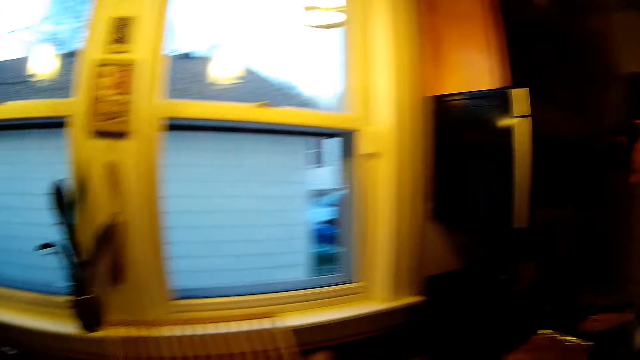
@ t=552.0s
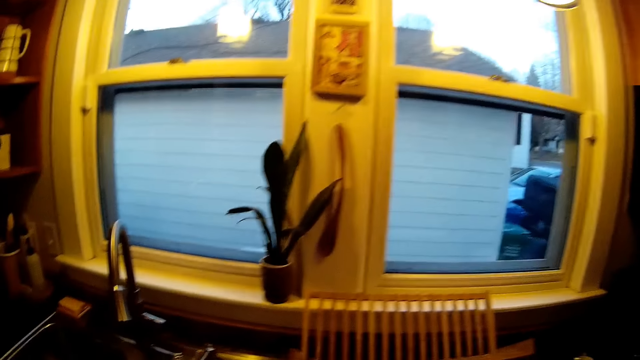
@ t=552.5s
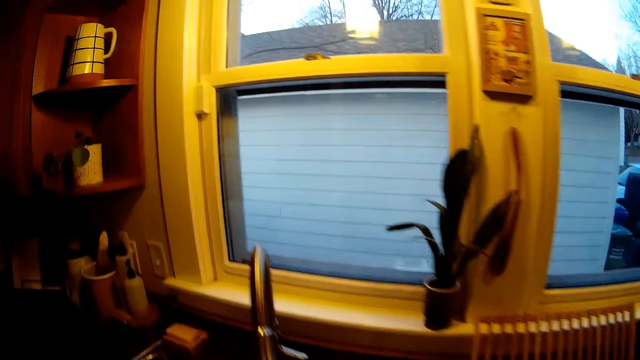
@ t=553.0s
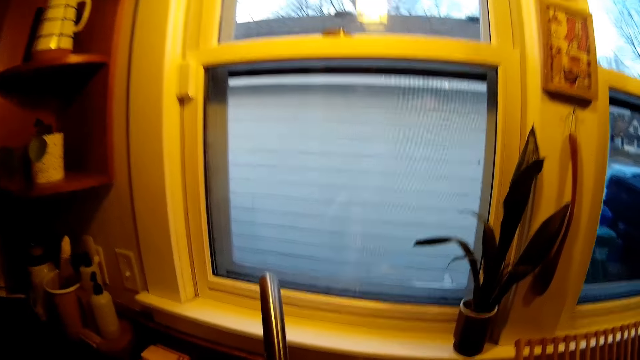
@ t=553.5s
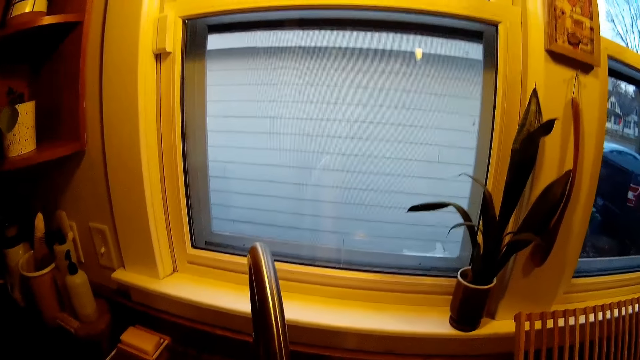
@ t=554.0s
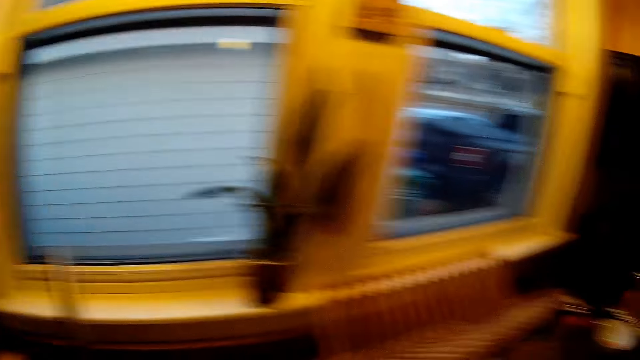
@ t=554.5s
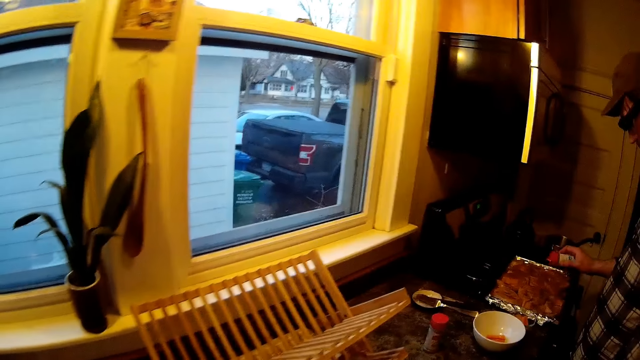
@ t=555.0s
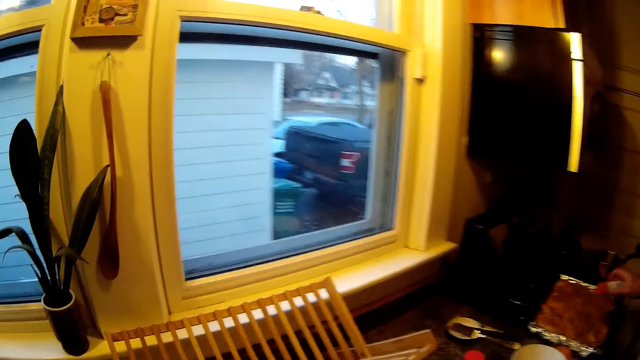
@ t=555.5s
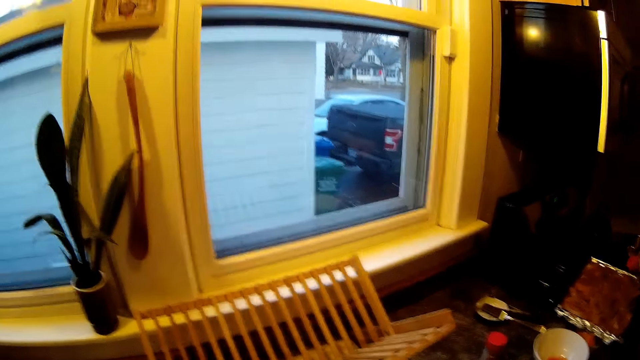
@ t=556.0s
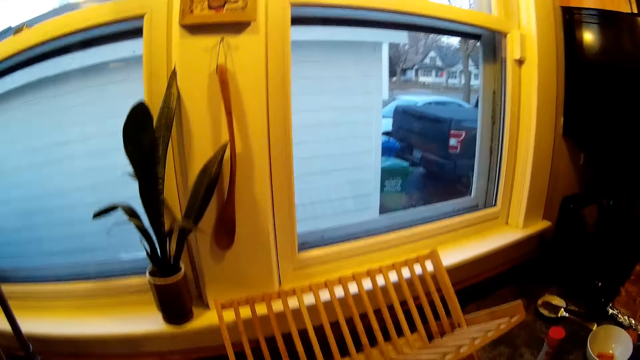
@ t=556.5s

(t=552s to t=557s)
The man seasons the food with seasoning from a bottle in his right hand.

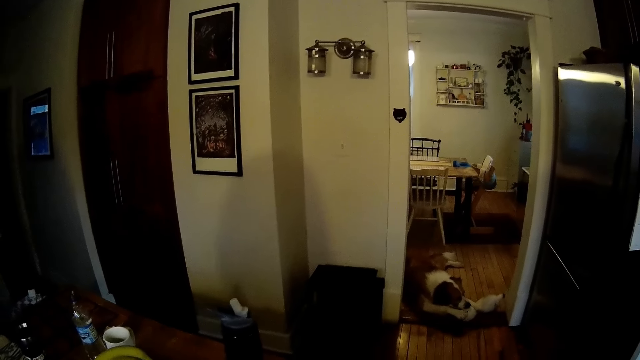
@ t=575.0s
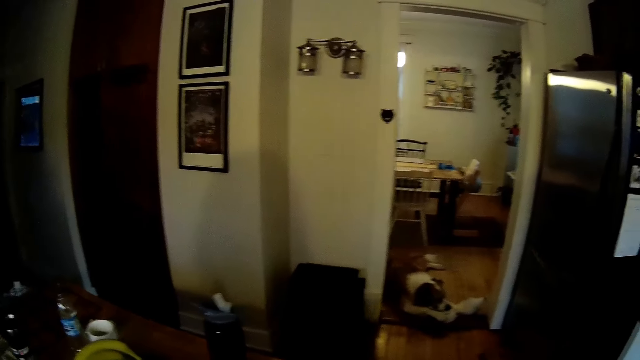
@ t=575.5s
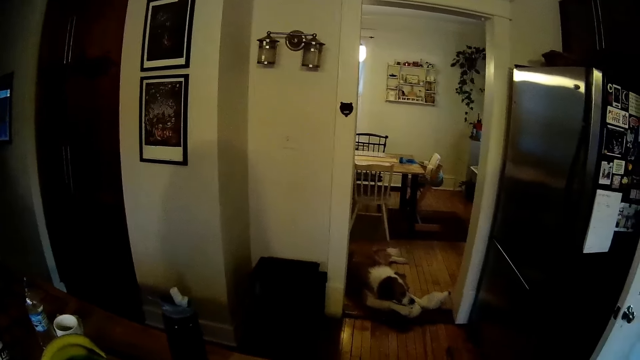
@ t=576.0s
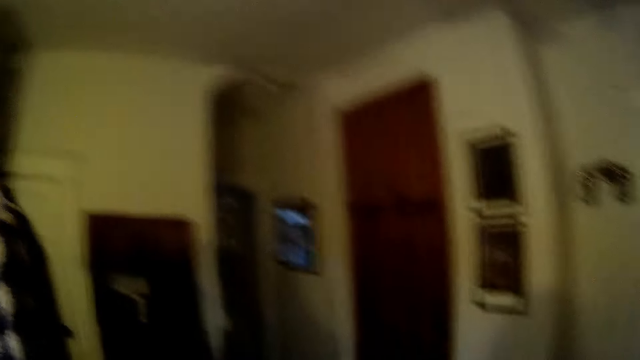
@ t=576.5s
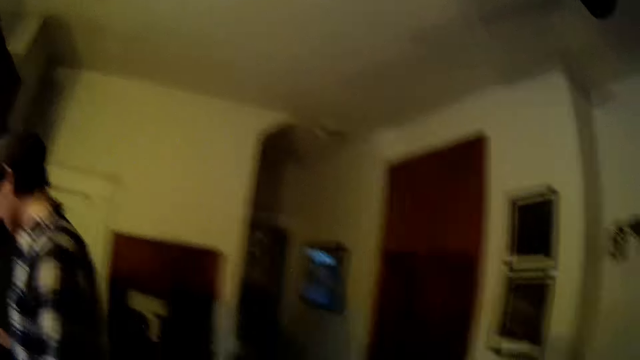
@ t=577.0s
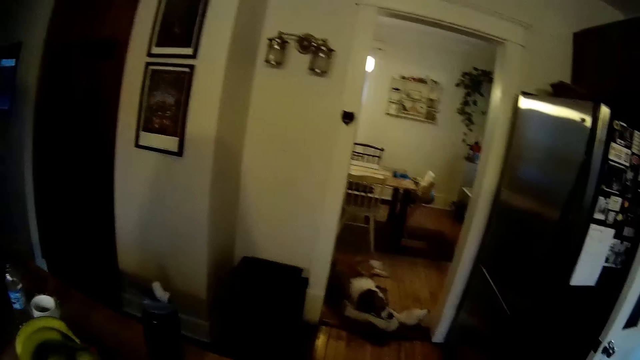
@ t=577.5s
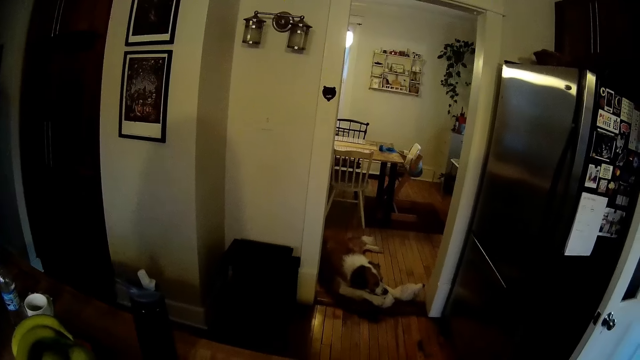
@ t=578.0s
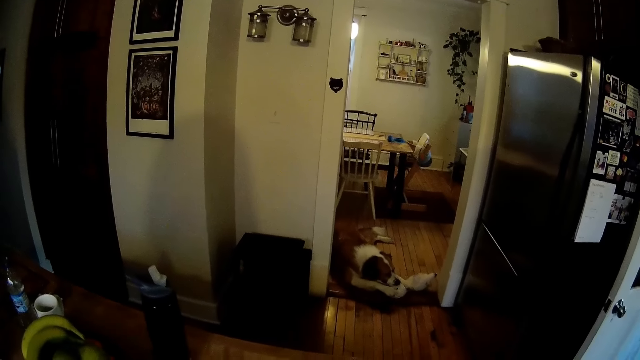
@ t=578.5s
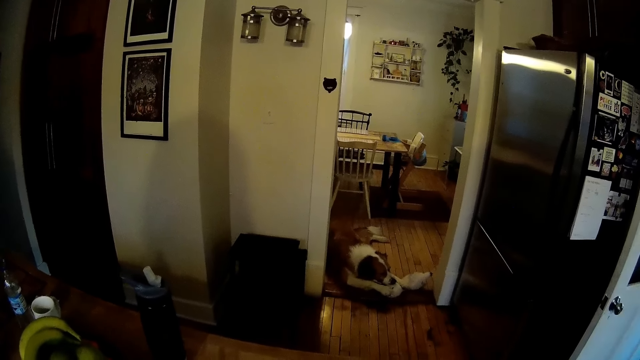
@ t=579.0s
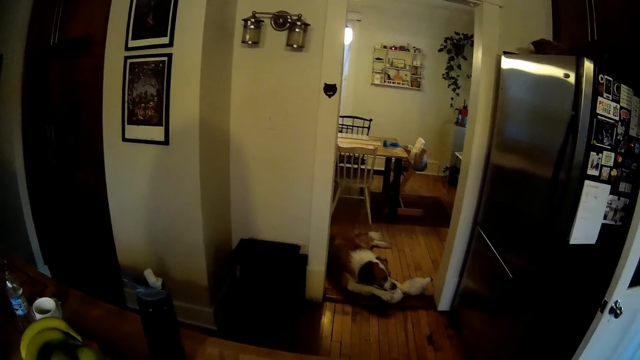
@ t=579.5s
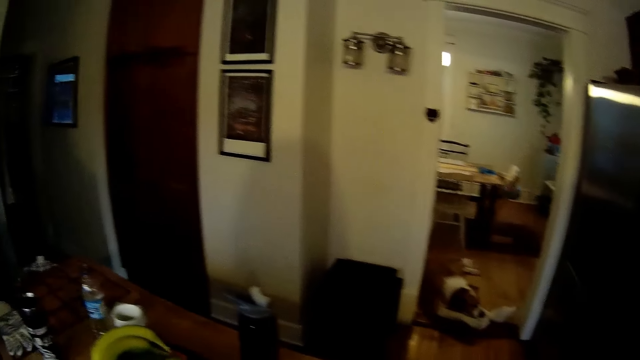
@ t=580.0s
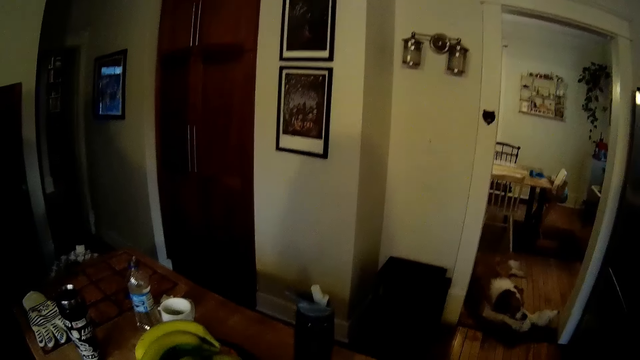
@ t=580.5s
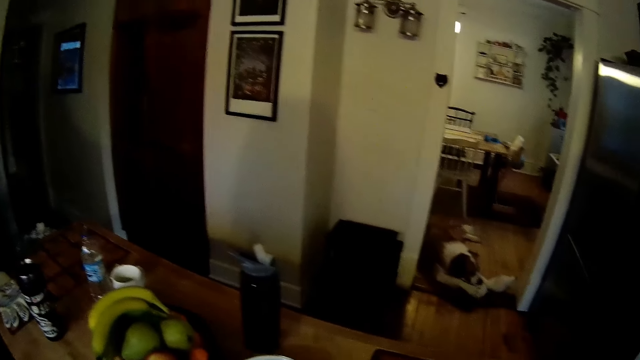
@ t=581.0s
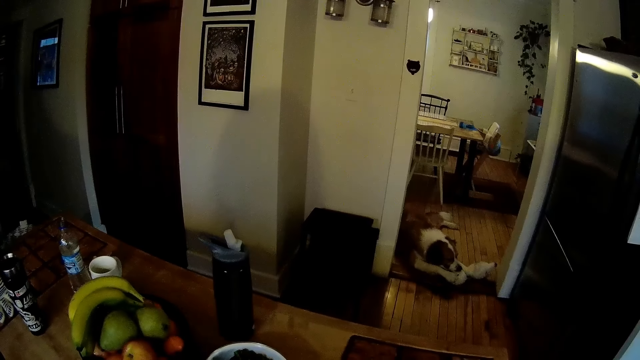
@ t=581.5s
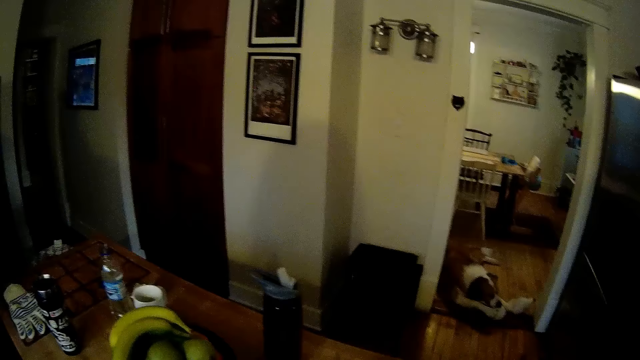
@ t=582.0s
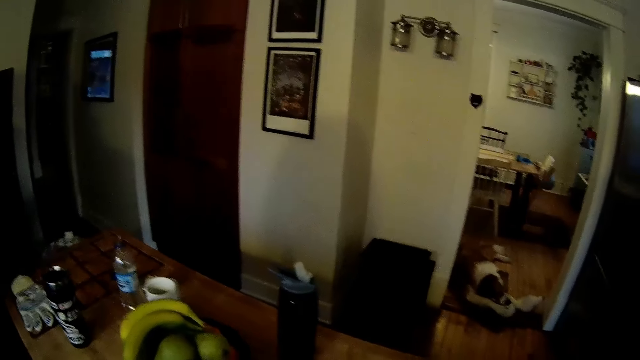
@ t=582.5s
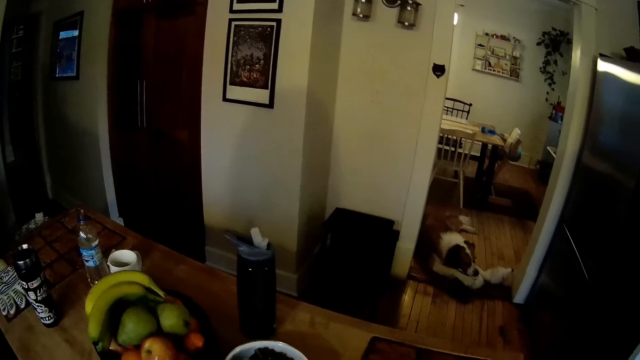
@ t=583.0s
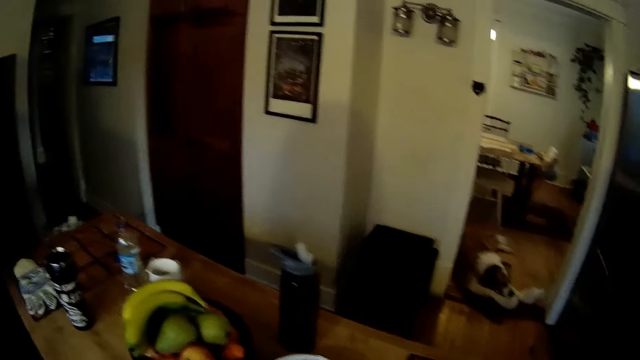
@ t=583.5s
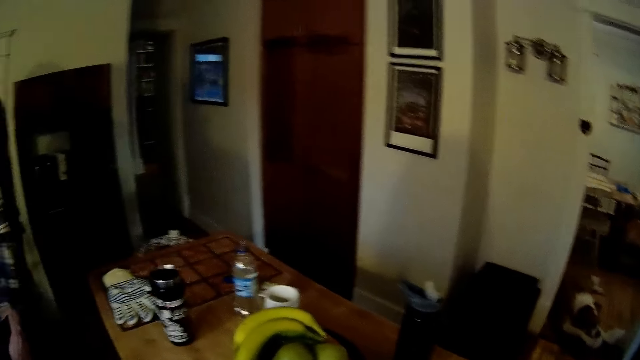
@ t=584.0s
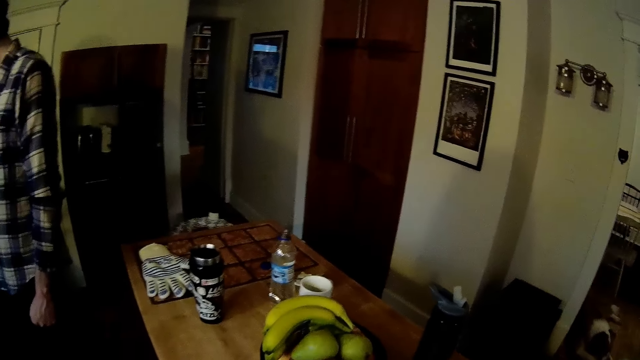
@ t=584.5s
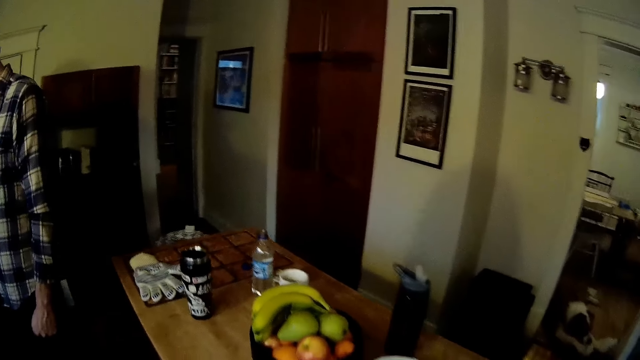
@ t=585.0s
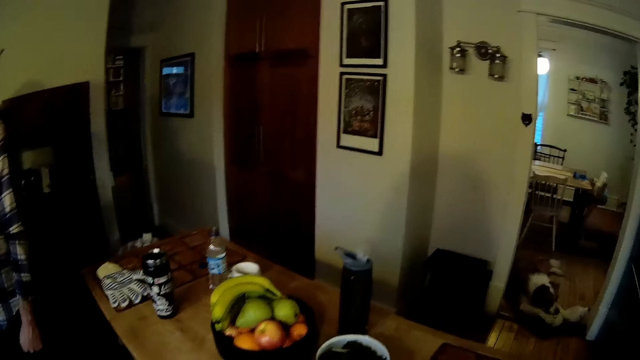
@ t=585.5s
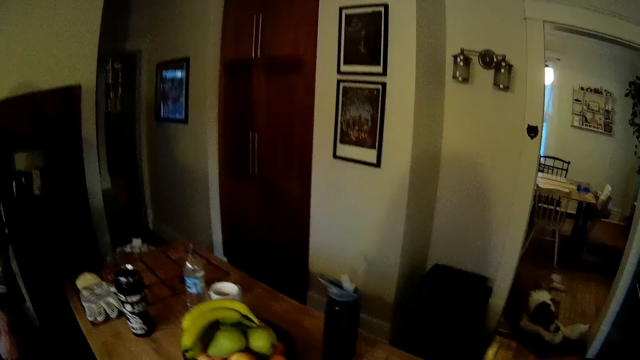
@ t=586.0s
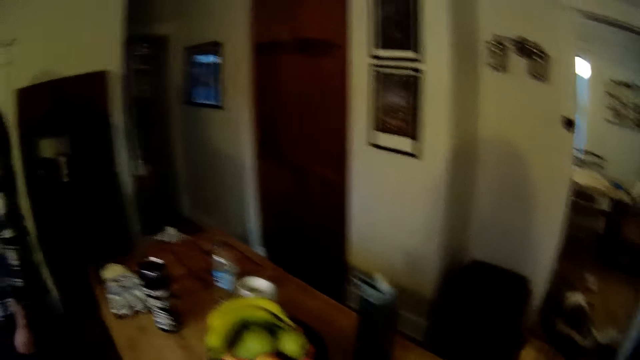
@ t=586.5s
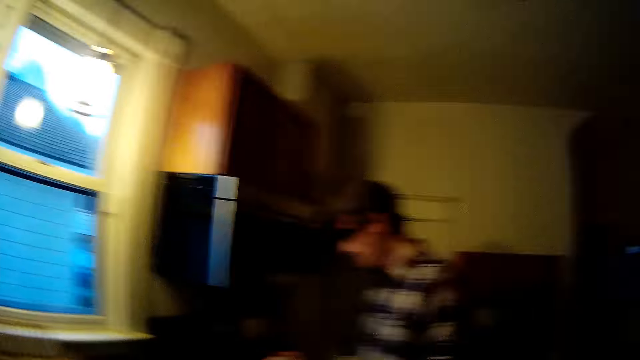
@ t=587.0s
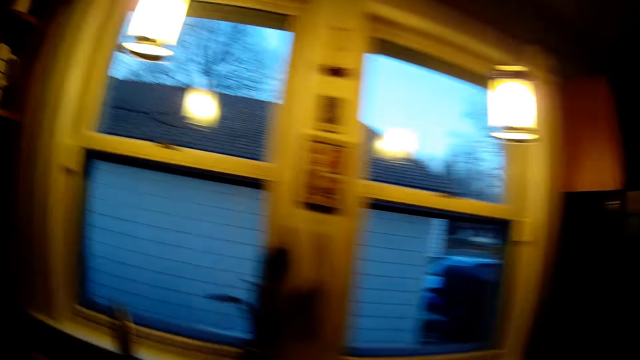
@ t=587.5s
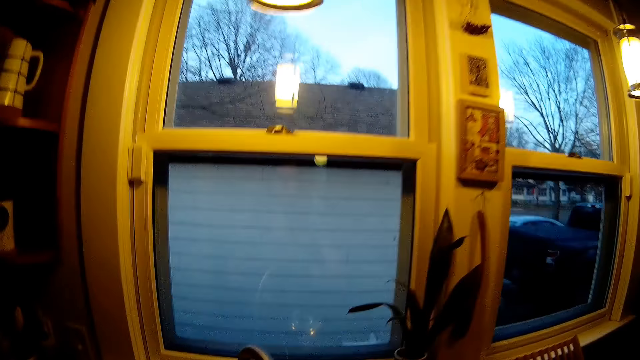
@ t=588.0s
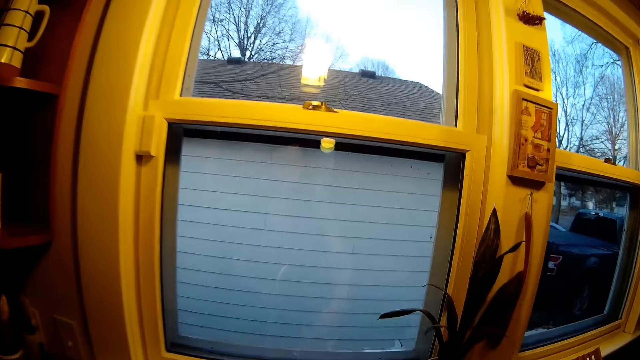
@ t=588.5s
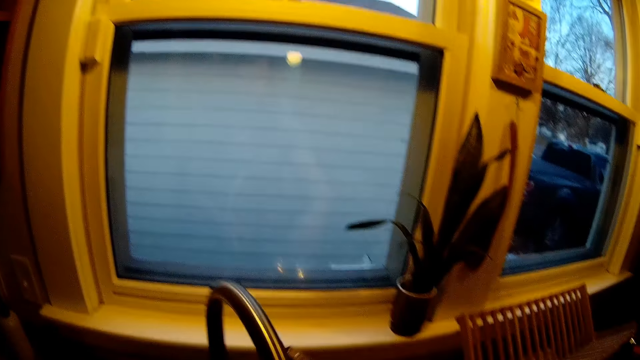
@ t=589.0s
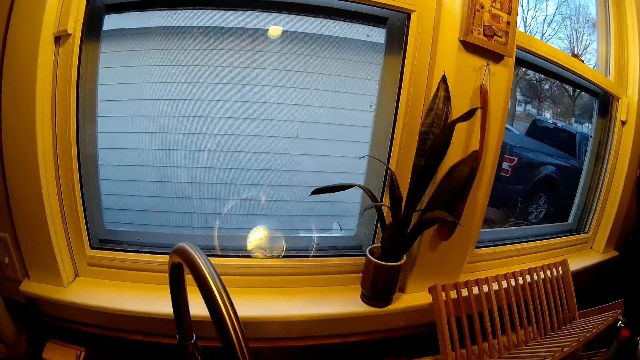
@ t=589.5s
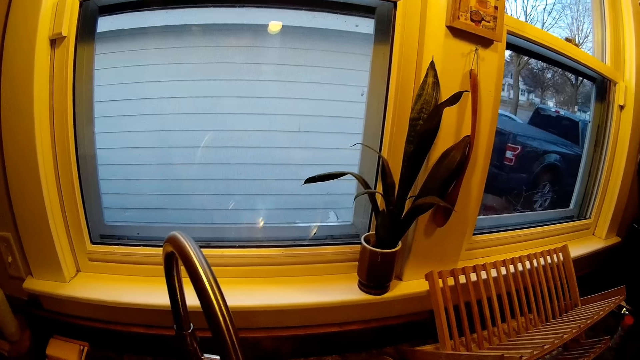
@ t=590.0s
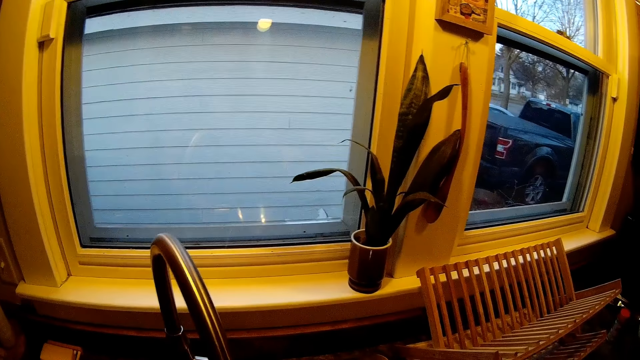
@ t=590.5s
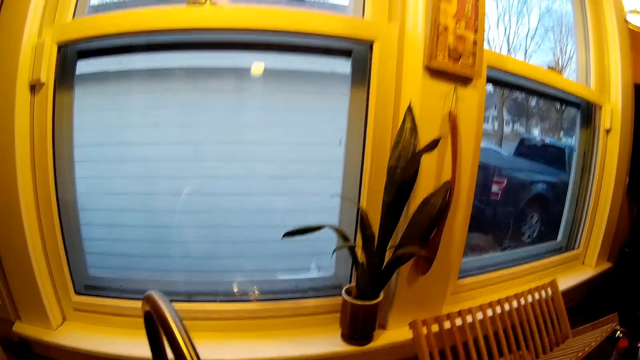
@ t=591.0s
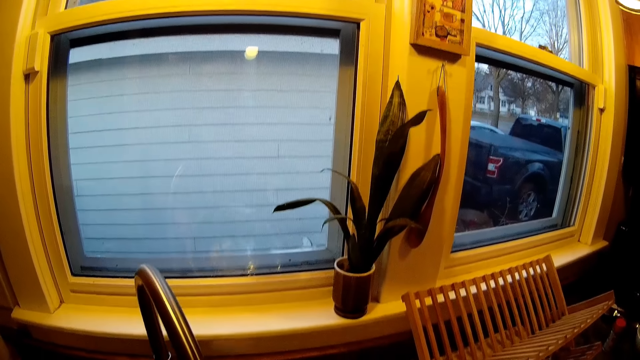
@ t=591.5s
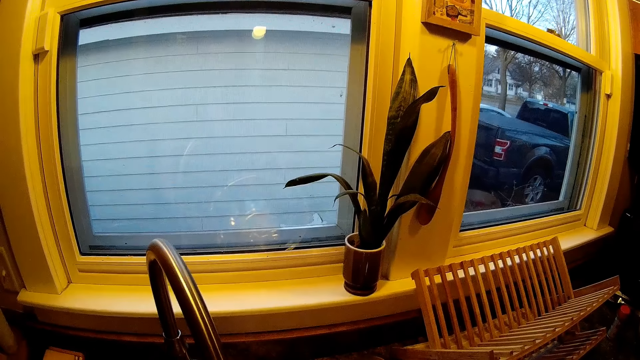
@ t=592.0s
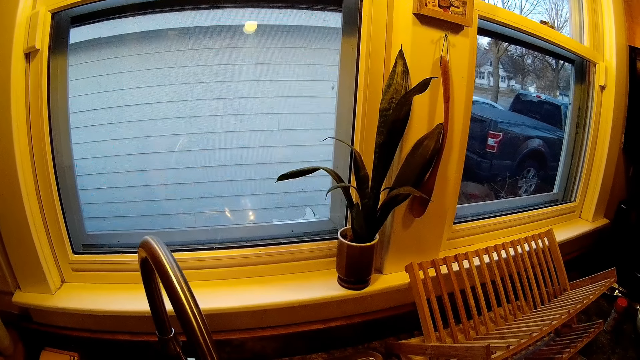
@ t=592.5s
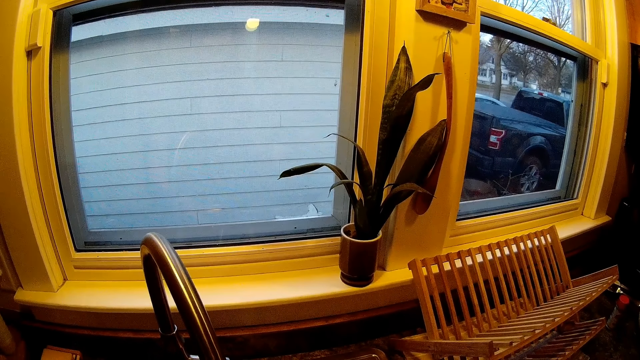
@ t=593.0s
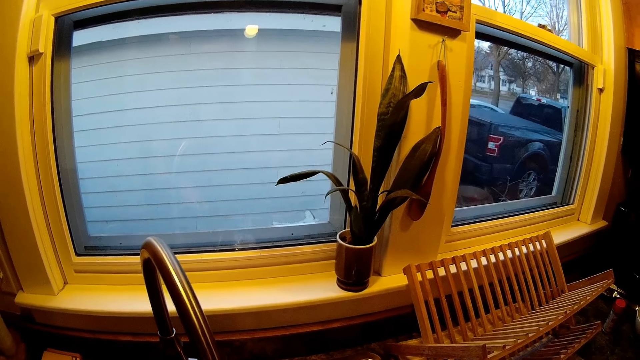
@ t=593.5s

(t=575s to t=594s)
The camera wearer talks to the baby. She rinses a stainless bowl with her hands.
